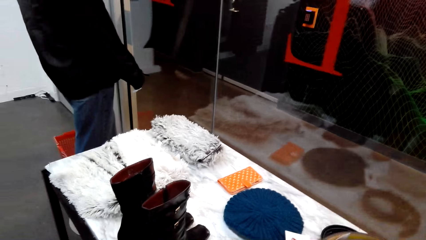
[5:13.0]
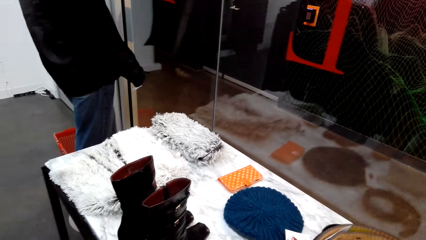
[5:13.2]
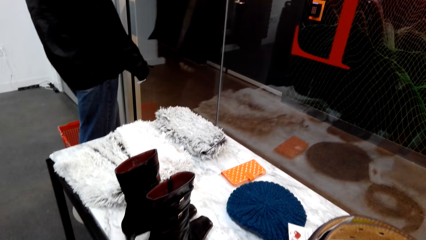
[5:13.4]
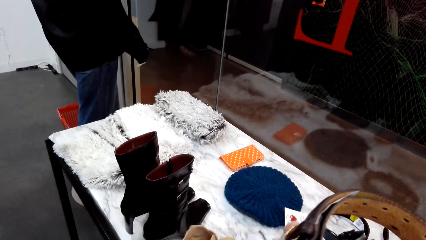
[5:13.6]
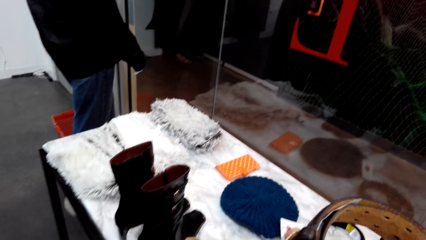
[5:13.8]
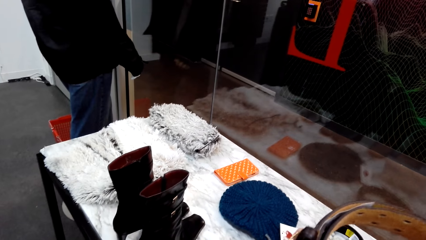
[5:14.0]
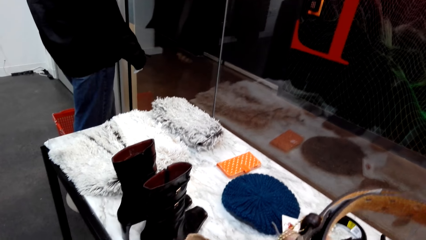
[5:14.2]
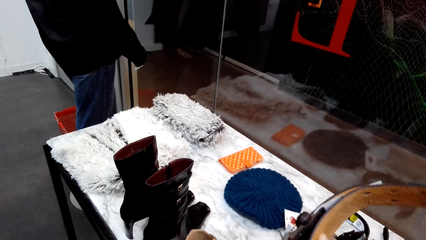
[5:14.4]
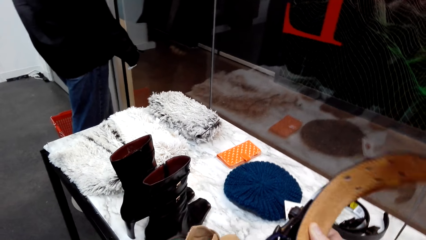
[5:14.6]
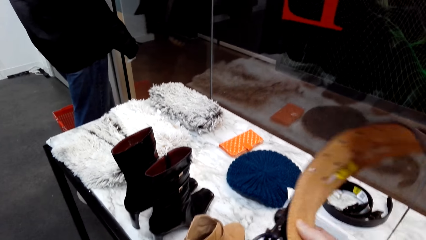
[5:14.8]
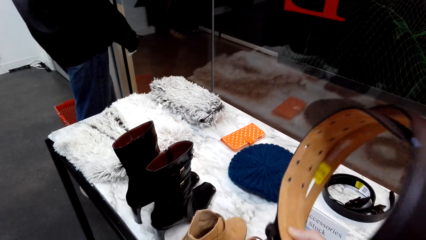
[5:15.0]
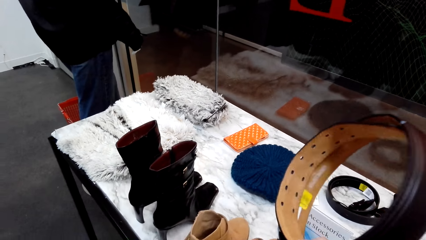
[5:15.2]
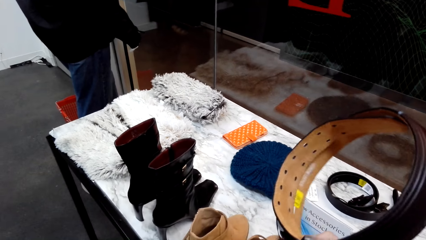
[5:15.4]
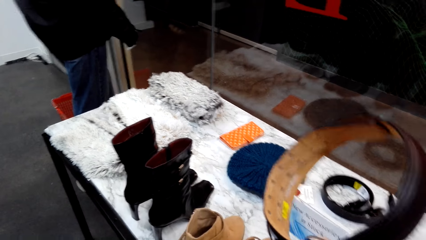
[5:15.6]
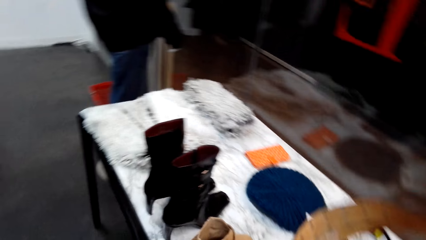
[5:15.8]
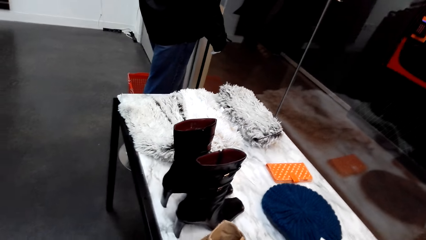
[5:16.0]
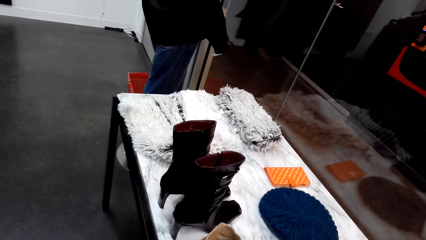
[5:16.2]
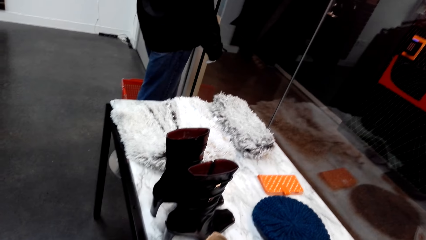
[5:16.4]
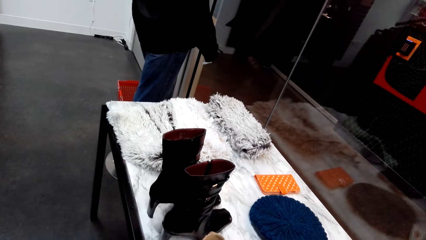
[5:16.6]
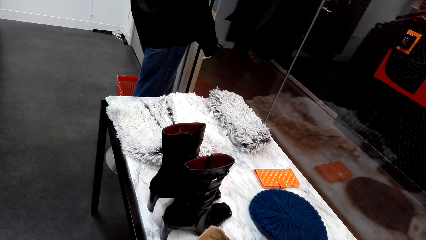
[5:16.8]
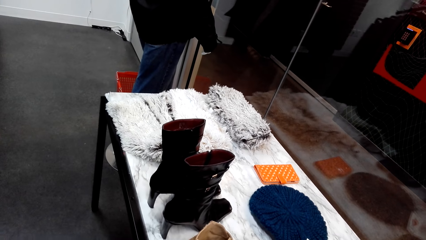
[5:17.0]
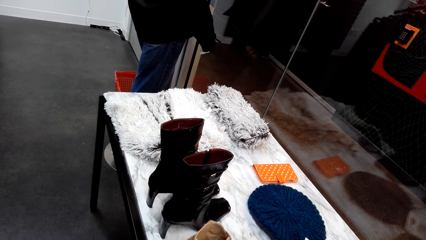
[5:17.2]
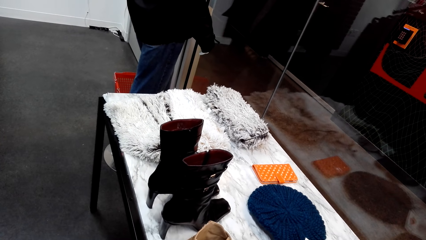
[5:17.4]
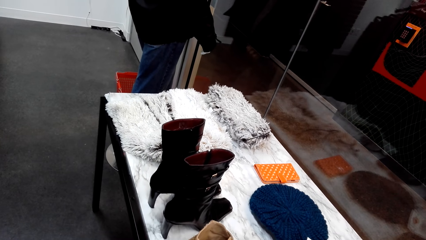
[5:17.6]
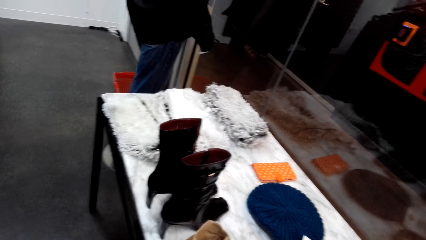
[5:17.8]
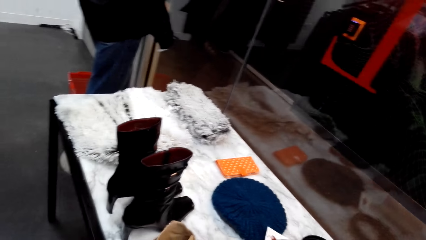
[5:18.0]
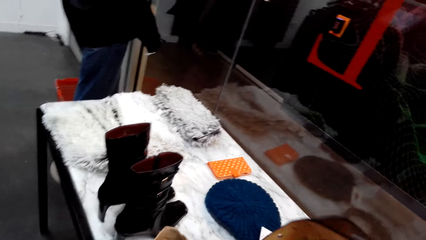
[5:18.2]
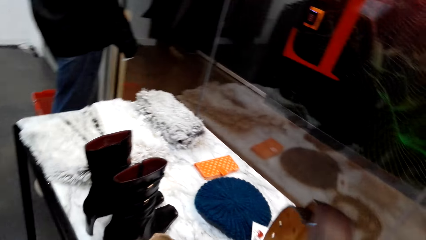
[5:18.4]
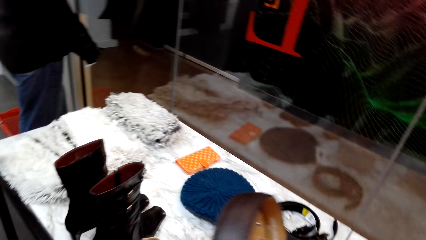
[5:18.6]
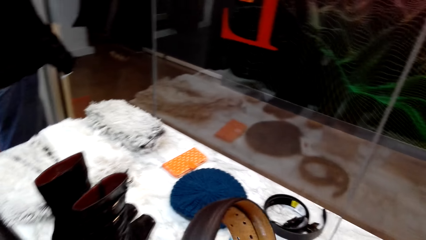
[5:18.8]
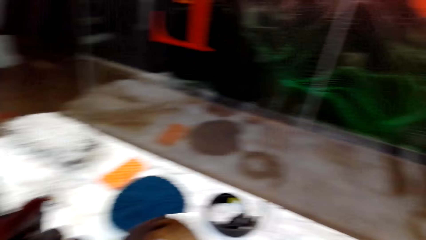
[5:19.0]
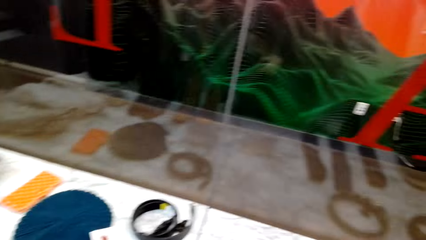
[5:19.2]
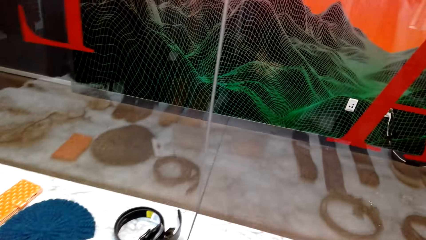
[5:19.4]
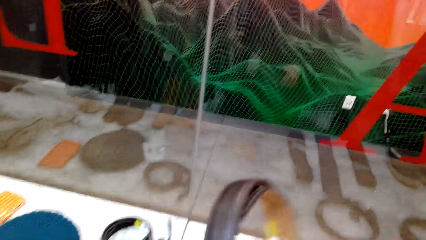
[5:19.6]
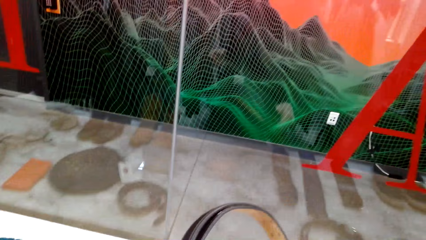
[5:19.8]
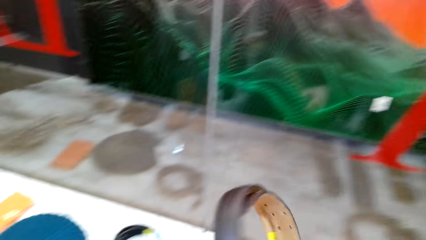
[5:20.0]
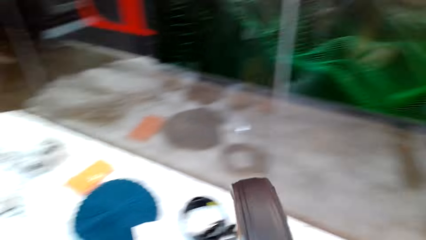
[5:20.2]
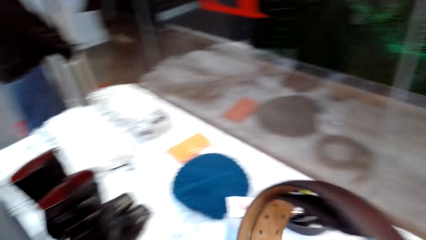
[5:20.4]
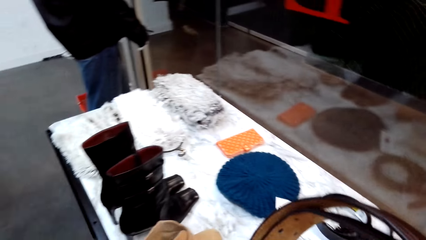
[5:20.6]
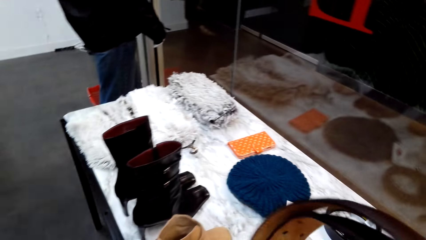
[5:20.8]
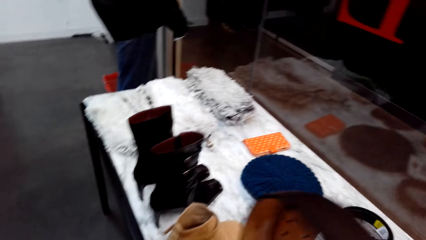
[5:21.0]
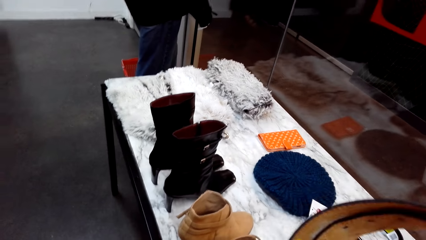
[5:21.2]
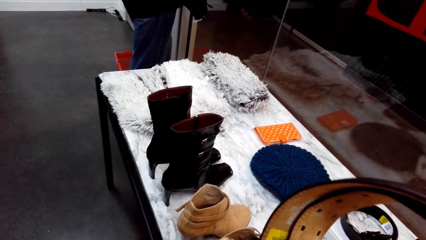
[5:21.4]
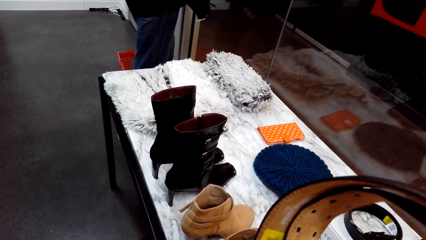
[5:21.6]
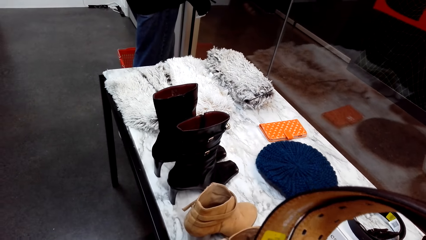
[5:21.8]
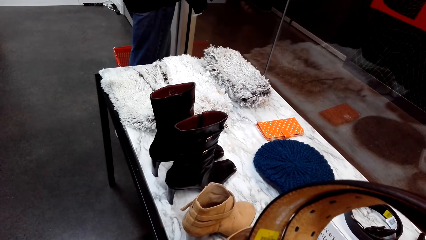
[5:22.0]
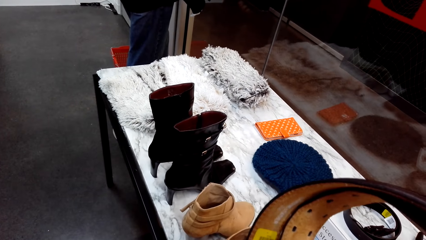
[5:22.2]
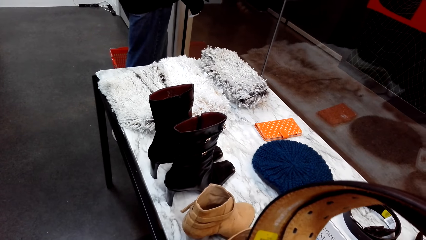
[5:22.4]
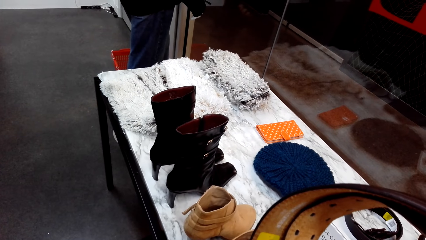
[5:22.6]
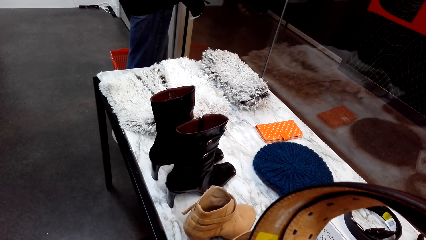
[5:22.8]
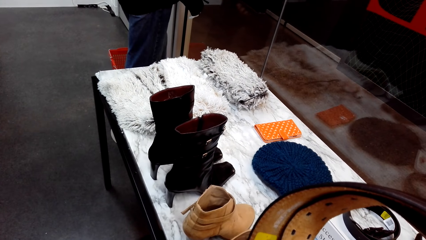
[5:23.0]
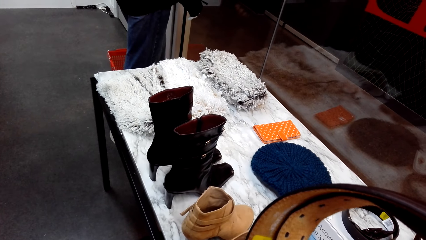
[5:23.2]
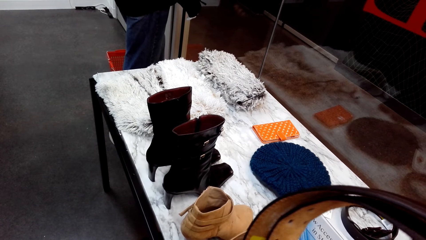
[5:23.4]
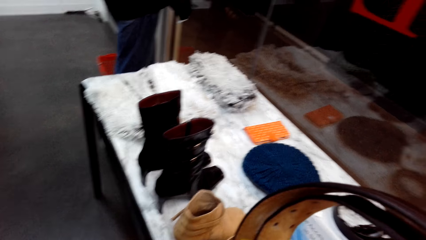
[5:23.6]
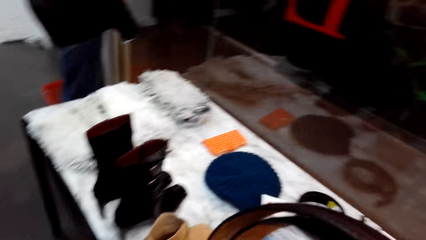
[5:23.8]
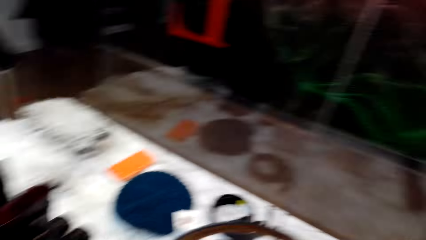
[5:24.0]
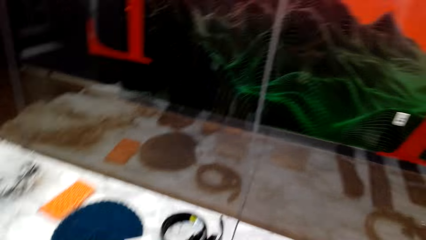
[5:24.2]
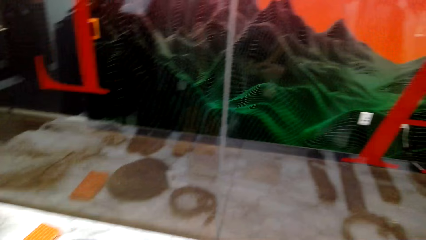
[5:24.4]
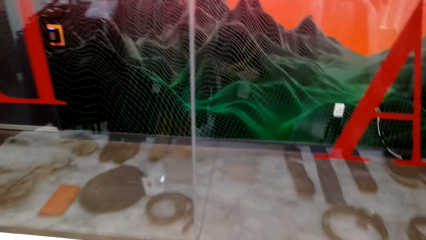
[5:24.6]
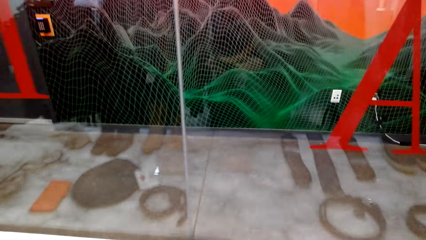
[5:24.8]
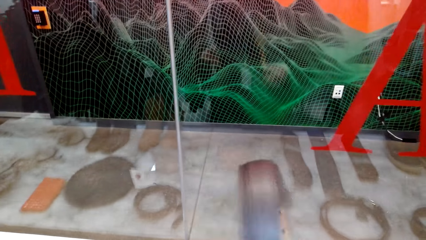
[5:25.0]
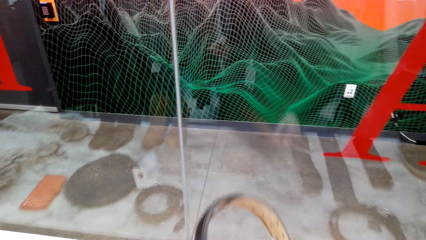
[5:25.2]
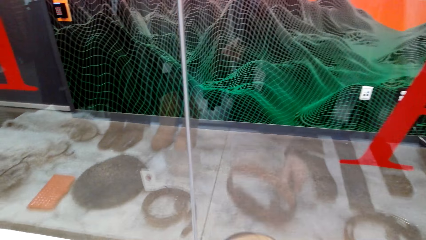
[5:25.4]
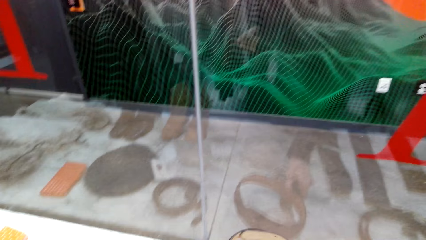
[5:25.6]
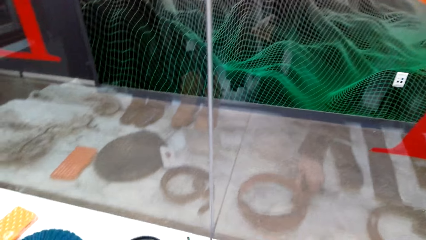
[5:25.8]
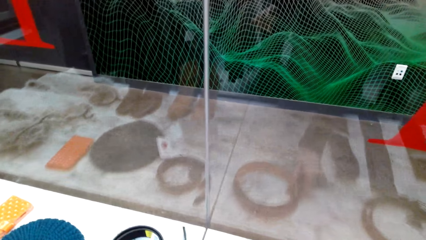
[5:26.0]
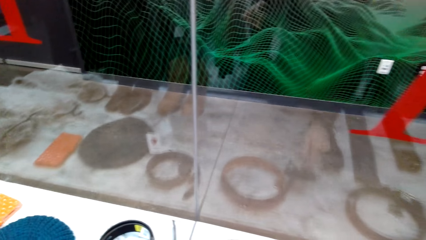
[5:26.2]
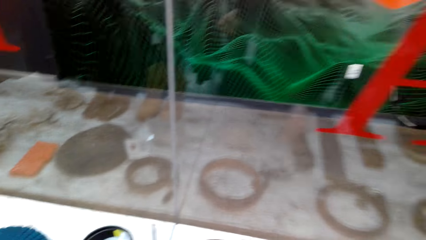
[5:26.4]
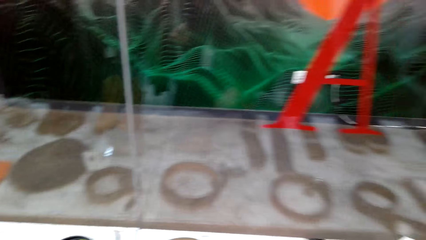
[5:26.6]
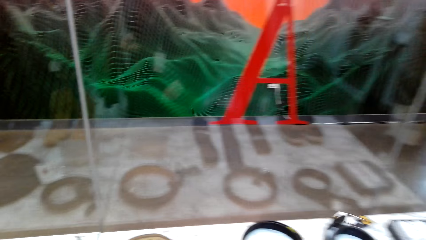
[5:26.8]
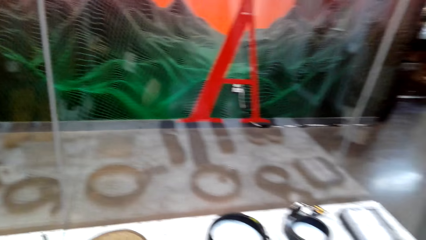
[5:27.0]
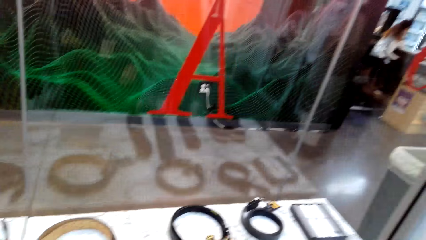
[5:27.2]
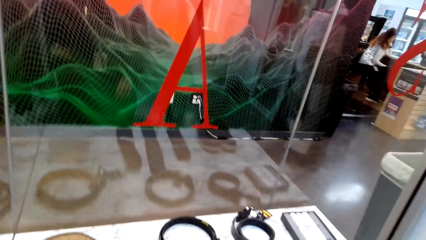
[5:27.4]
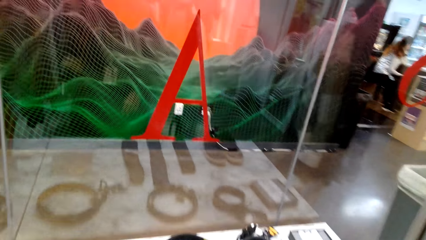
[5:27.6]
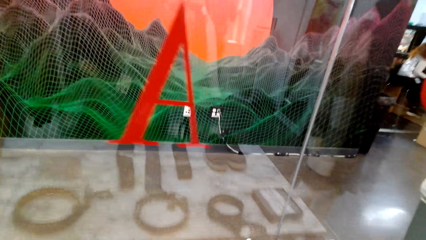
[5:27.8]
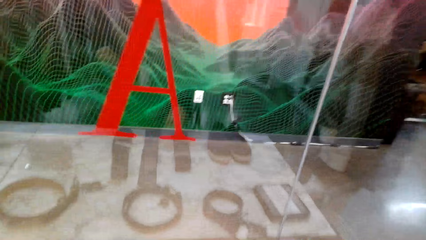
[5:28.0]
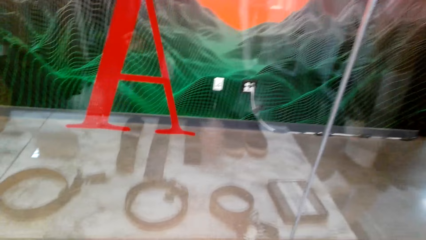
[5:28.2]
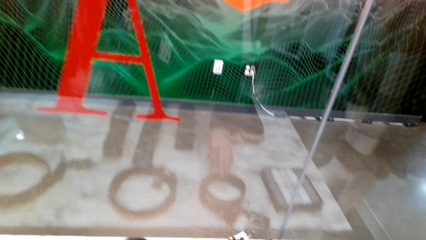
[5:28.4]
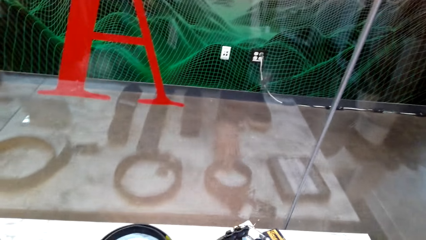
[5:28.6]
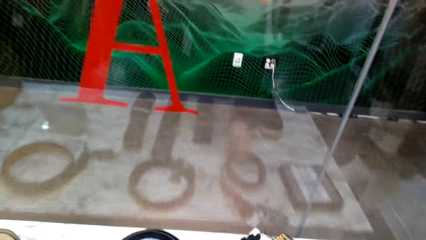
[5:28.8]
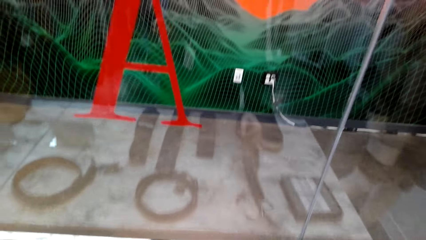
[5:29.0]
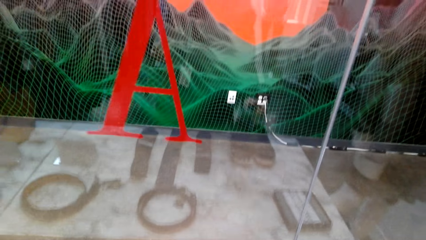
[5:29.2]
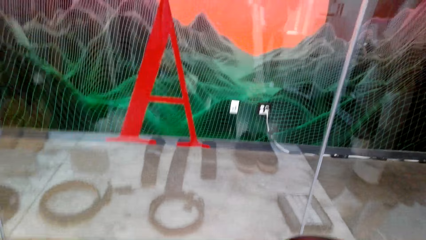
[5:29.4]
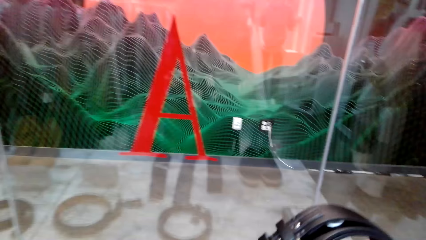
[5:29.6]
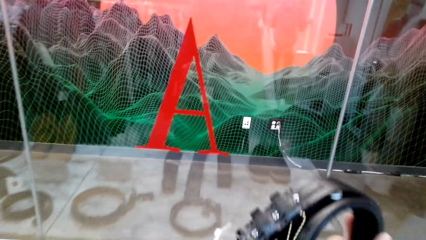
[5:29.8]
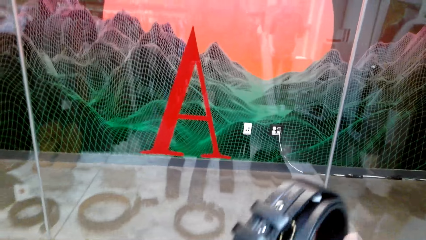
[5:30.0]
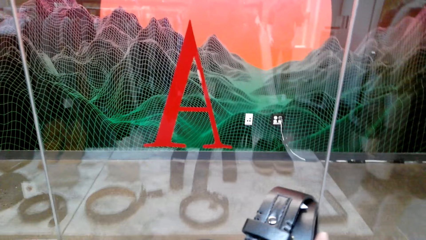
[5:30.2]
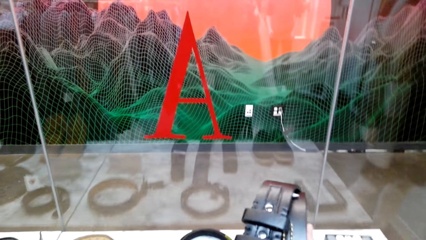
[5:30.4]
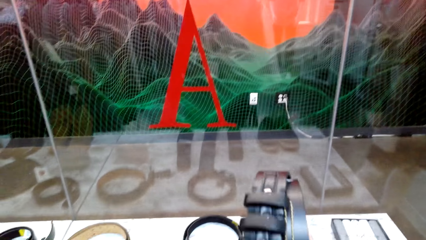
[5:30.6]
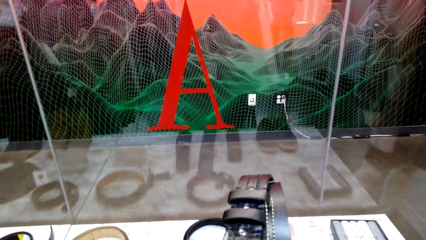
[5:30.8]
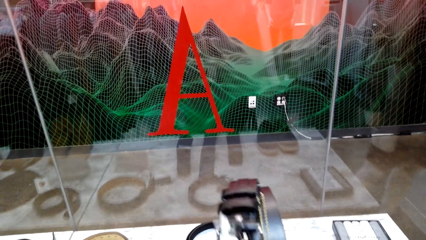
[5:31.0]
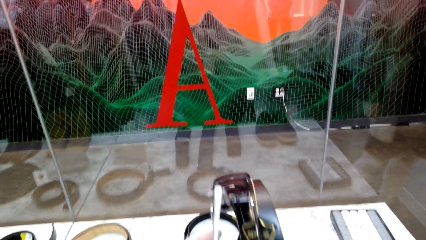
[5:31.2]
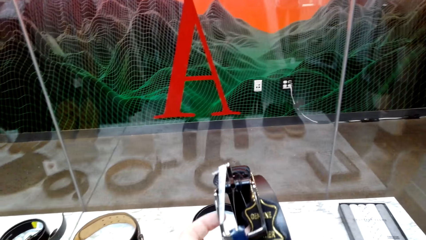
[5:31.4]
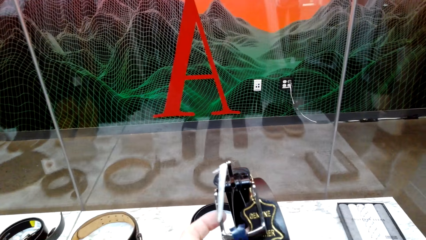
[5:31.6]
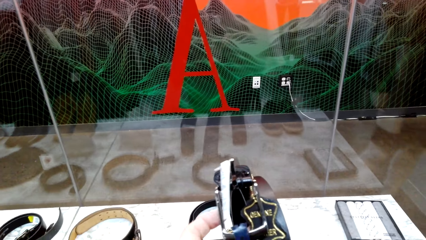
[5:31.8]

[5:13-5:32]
The camera wearer holds a belt in the store. They lift the belt. They stand in the store. They look at the belt. They hold the belt in the store. They place the belt on the display table. They pick up the belt on the display table. They look at the belt. They hold the belt in the store.
